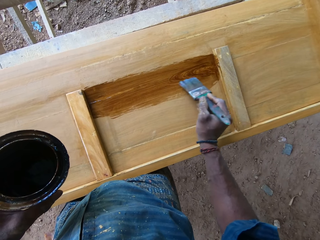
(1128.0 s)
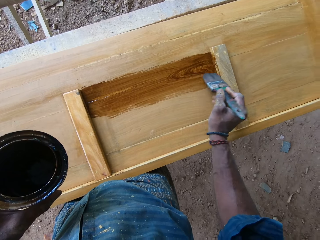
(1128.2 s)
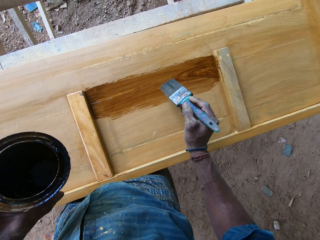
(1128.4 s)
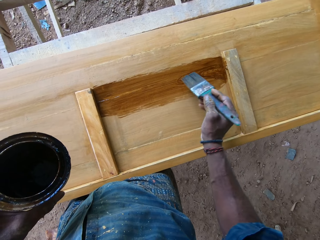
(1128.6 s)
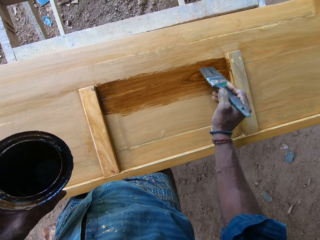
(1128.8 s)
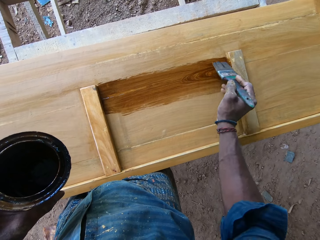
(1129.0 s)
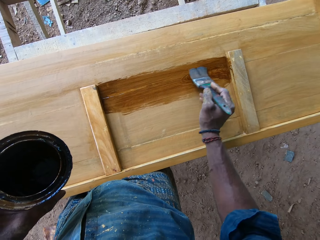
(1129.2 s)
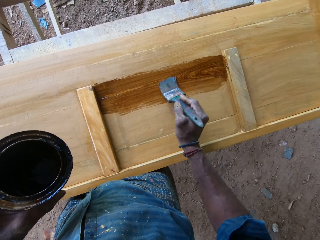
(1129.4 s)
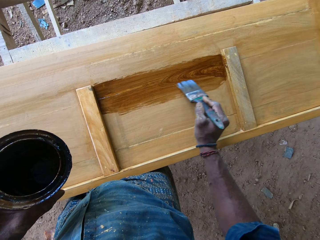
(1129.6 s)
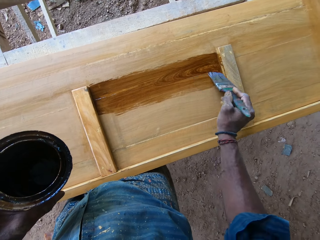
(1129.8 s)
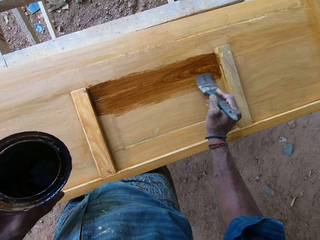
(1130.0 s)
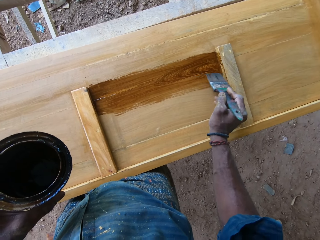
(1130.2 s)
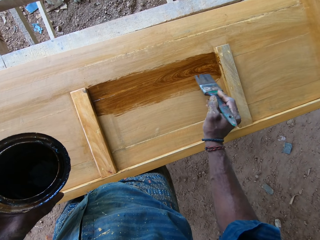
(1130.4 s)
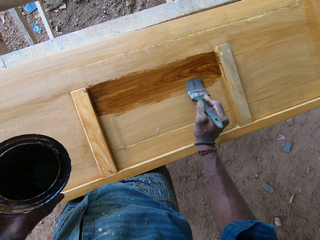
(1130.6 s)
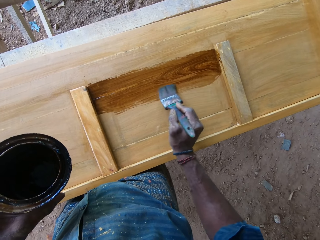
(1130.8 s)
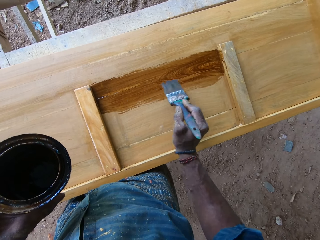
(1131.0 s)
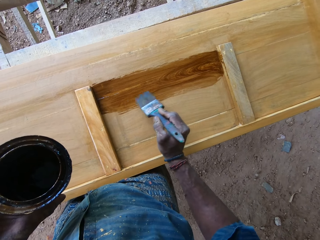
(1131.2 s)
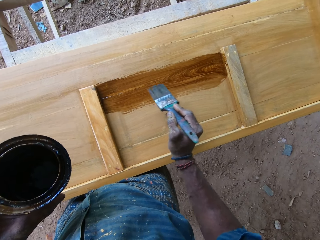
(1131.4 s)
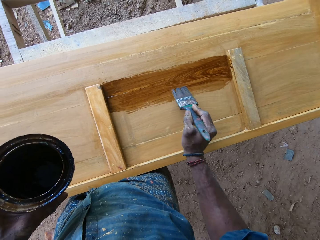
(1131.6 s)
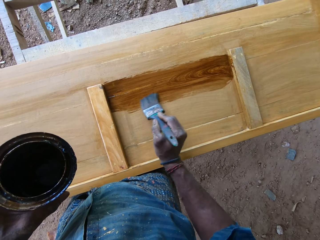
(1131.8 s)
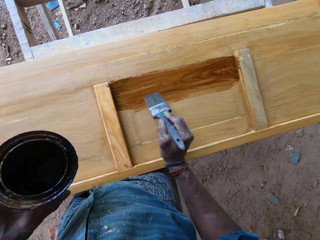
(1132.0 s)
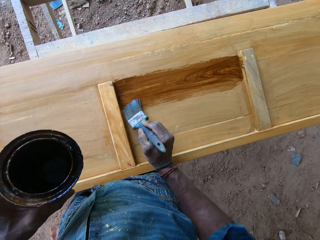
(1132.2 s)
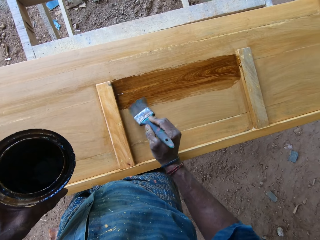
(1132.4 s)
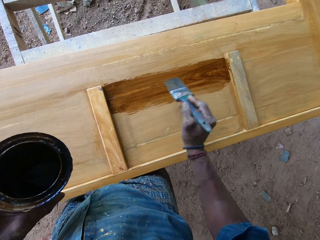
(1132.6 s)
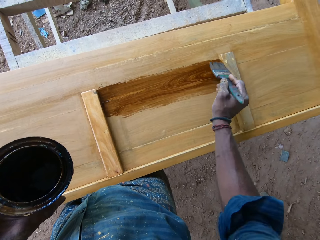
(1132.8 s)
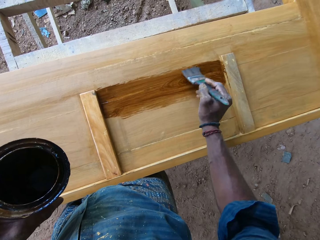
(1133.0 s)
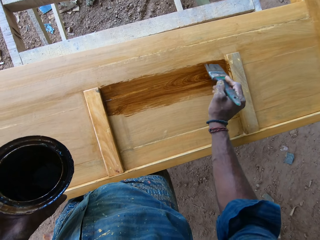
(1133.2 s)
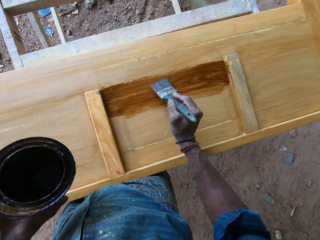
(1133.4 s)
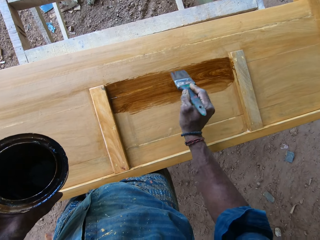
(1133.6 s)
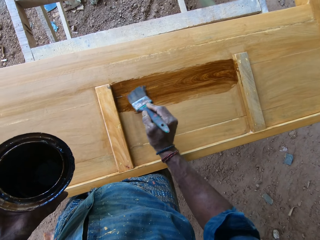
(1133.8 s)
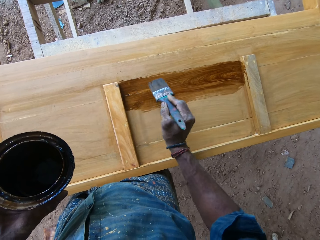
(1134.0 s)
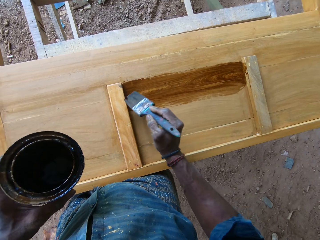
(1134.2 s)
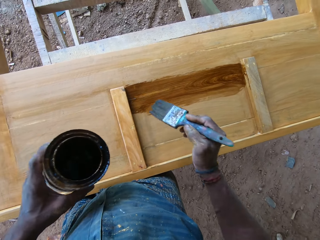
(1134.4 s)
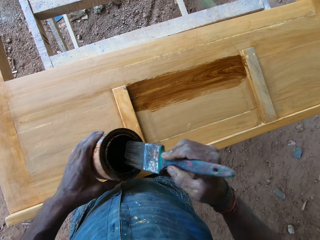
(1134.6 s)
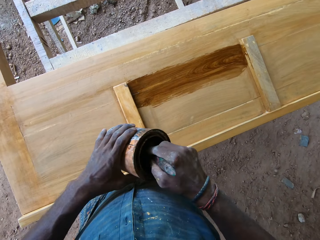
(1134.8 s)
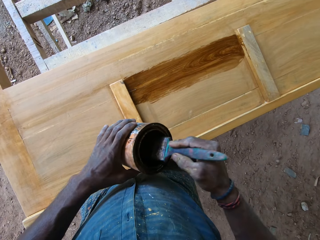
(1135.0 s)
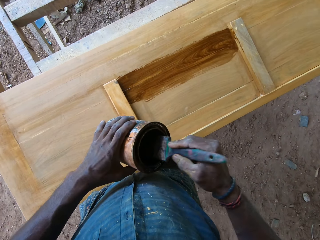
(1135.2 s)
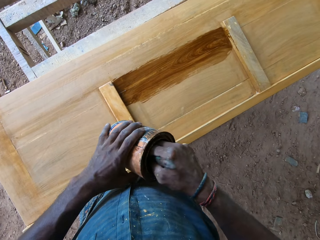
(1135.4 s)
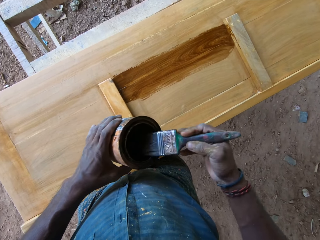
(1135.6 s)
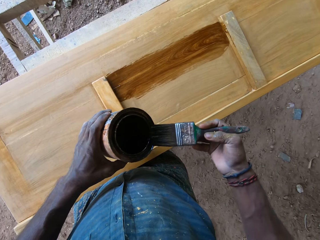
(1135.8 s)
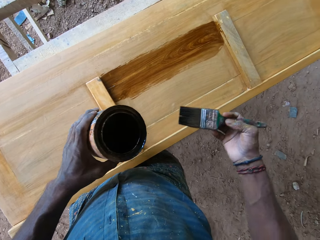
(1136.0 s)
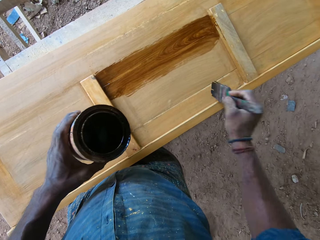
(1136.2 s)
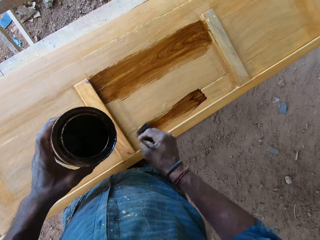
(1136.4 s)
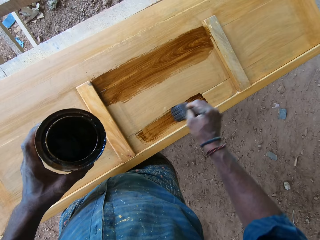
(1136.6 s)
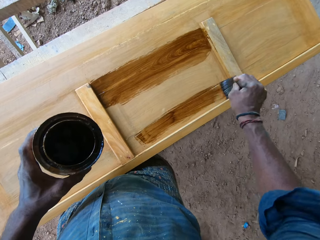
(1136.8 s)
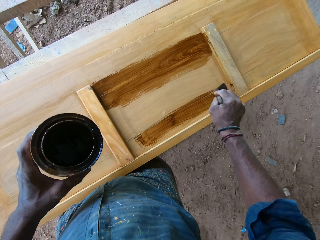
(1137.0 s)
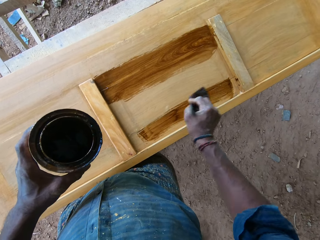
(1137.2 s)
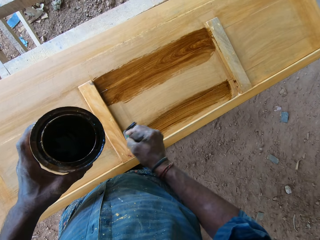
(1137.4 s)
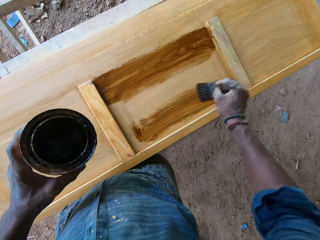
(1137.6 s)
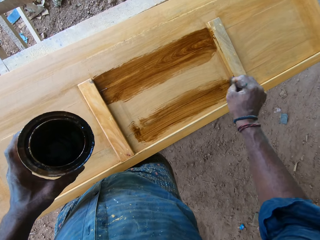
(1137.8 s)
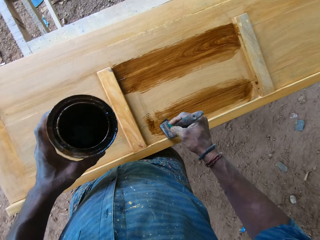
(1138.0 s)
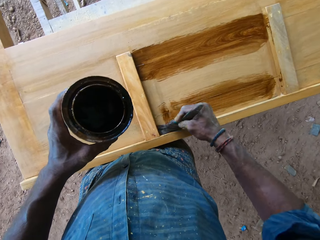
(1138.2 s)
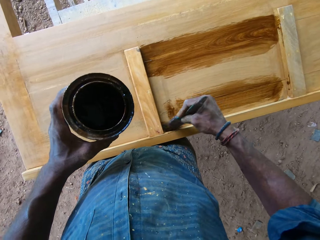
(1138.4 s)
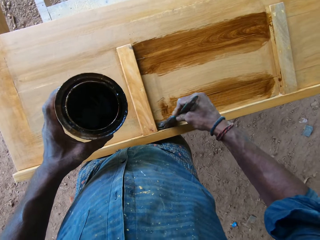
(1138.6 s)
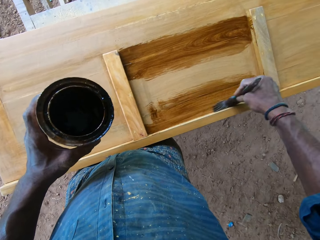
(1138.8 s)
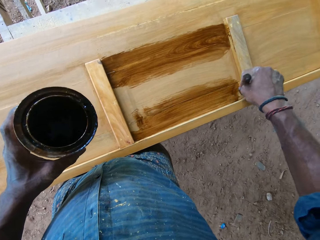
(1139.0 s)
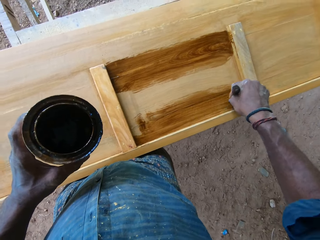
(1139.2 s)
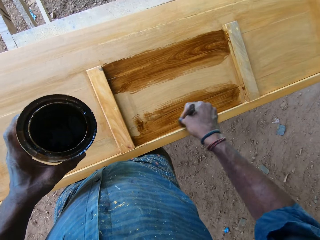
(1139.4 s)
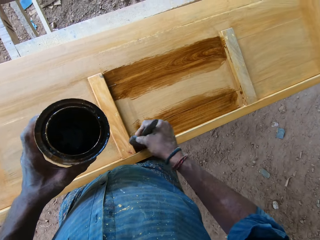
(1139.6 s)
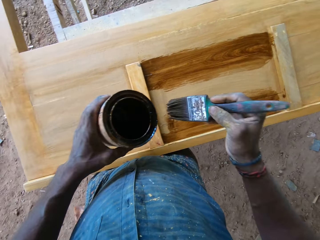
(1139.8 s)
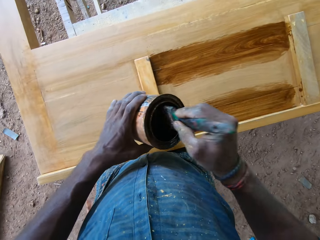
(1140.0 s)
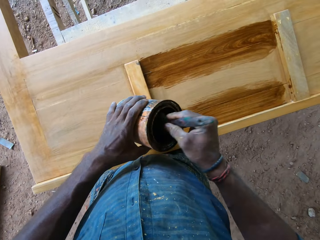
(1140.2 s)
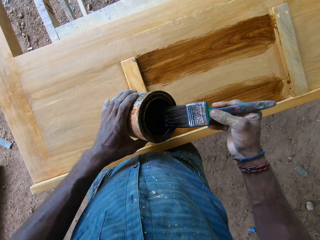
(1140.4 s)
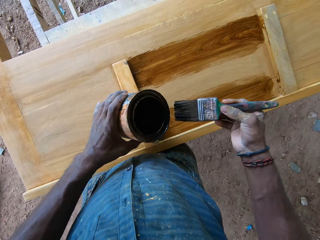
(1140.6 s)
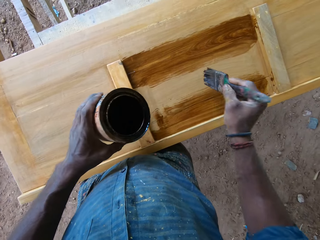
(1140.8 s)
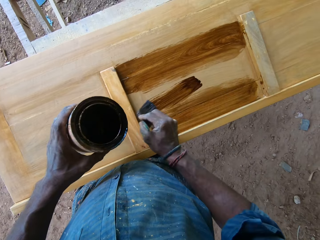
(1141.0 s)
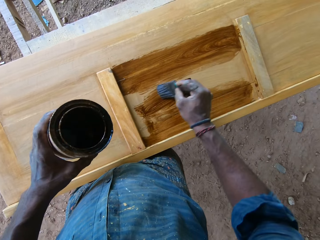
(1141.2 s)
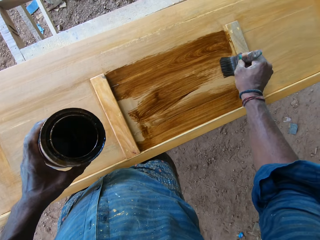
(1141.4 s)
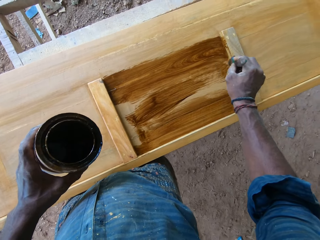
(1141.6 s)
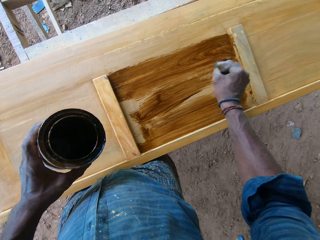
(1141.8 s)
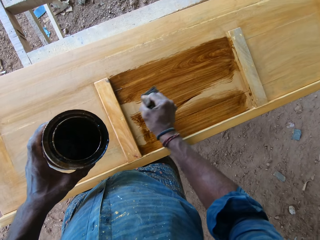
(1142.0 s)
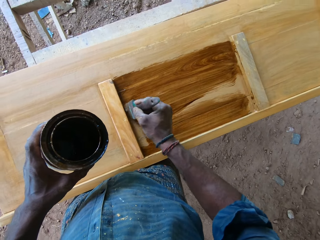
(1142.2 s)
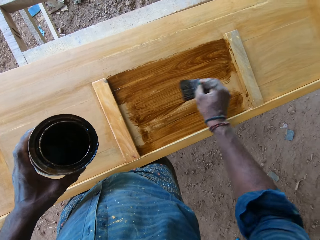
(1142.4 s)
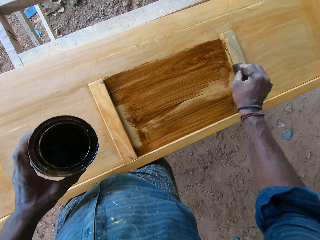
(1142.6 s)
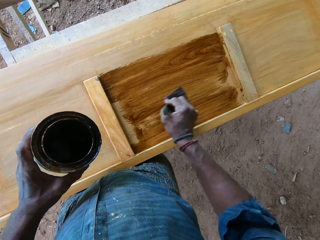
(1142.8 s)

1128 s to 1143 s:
The camera wearer lifts the paint brush from the wood door. They dip the paint brush in the paint tin. They scoop paint in the paint tin. They remove the paint brush from the paint tin. They paint the door with the paint brush. They lift the paint brush. They dip the paint brush in the paint tin. They scoop paint in the tin with the paint brush. They remove the paint brush from the tin. They paint the wood door with the paint brush.

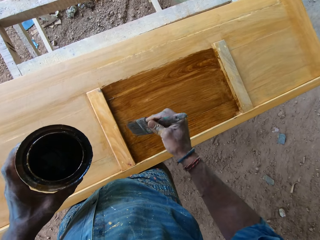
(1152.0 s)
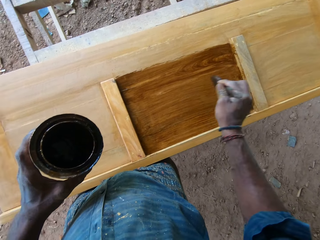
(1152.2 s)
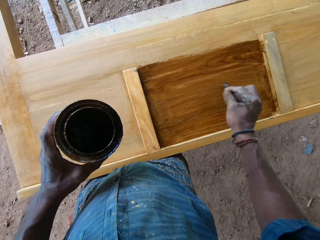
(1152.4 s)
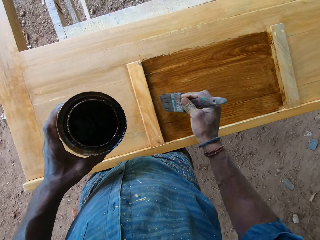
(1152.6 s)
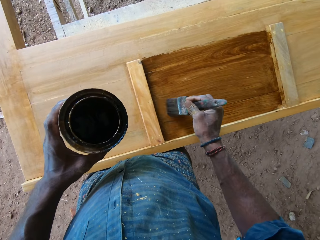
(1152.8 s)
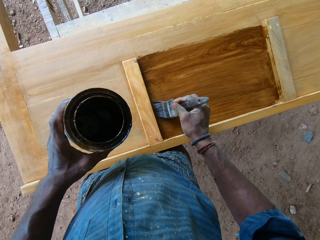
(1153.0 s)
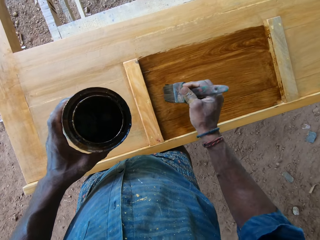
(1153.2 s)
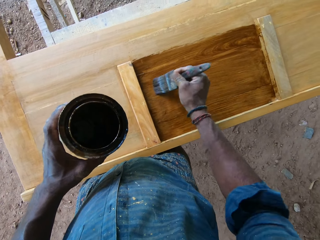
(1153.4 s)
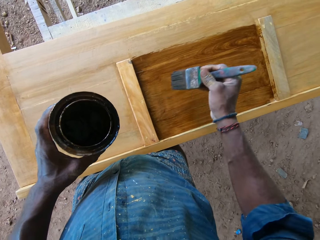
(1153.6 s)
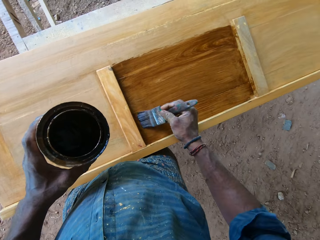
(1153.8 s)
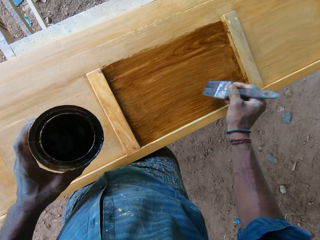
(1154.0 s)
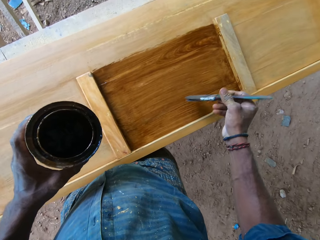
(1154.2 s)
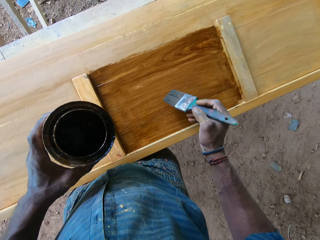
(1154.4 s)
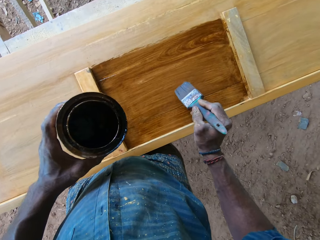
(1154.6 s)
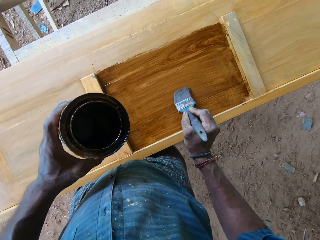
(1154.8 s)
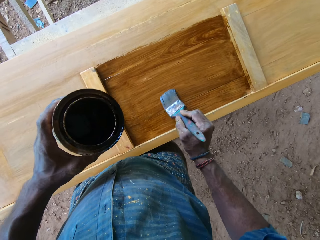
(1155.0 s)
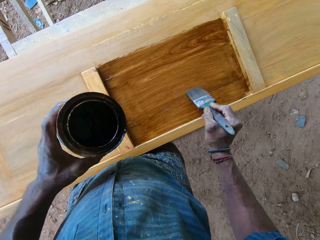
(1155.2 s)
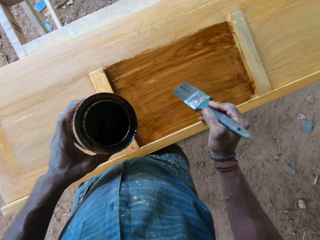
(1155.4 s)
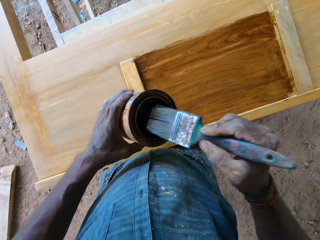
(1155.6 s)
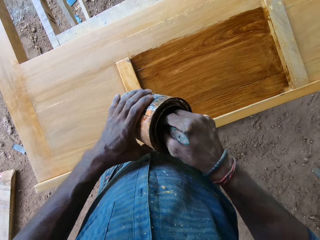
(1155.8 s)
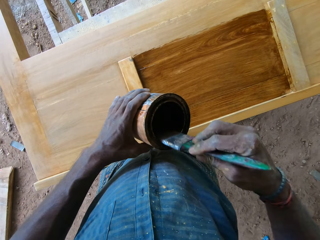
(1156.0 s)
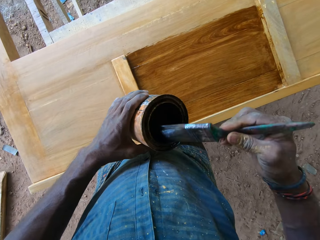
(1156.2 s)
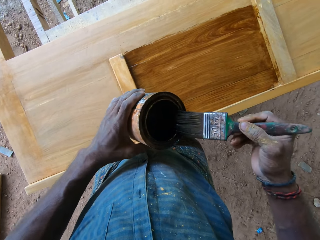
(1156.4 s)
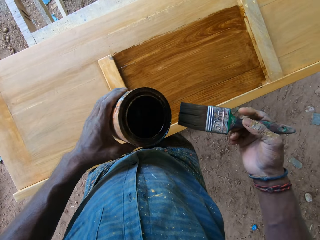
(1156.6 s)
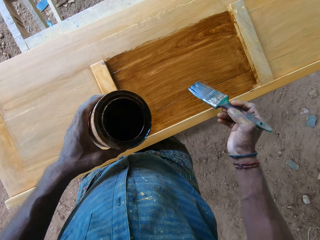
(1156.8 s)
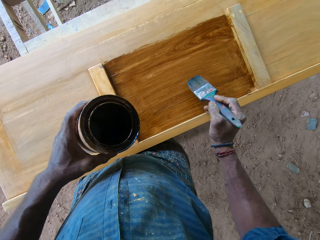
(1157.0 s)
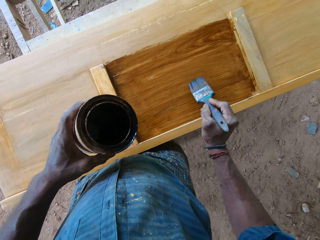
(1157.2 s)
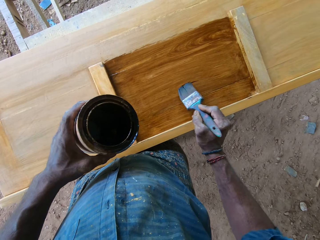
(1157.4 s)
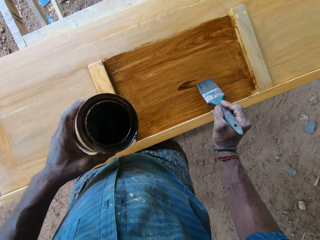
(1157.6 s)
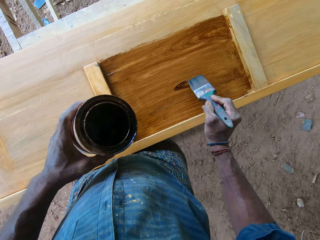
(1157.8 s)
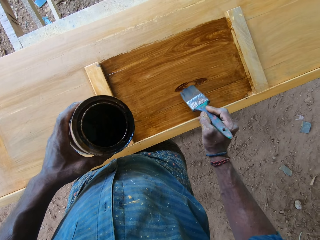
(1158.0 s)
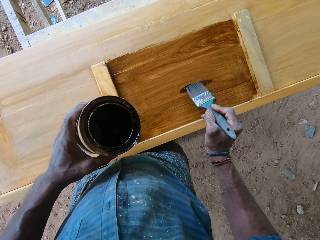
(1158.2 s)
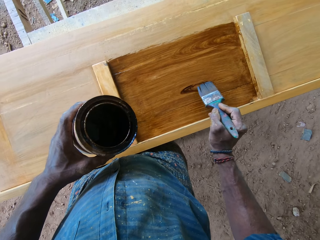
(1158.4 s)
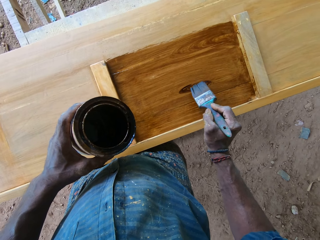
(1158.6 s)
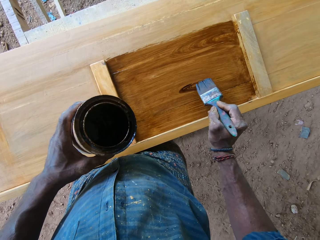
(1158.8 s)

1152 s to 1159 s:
The camera wearer turns the paint brush on the door. They paint the door with the paint brush. They lift the paint brush from the door. They dip the paint brush in the tin. They wipe excess paint from the brush on the tin edges. They remove the paint brush from the tin. They paint the door with the paint brush.
